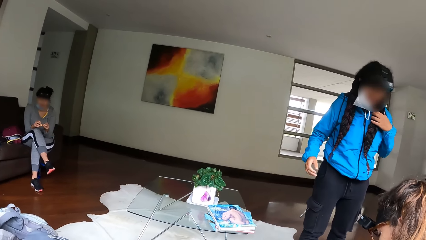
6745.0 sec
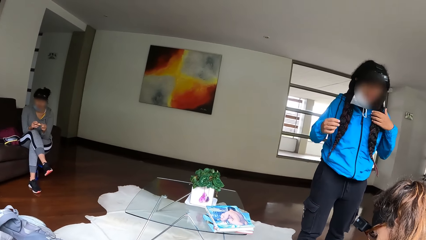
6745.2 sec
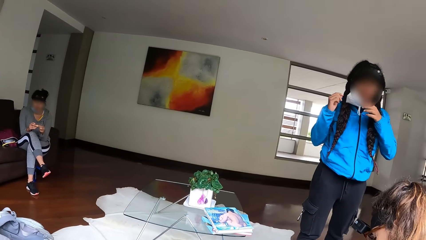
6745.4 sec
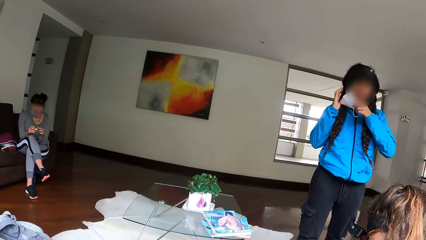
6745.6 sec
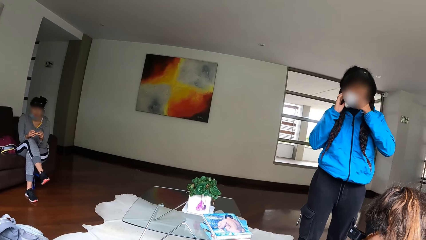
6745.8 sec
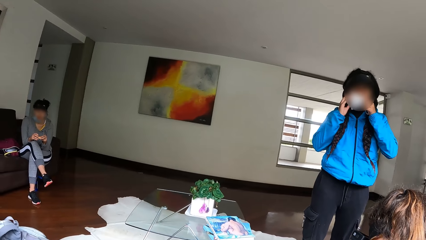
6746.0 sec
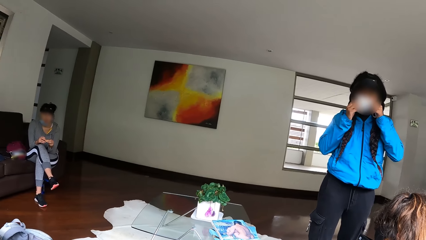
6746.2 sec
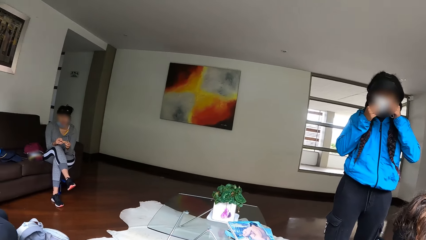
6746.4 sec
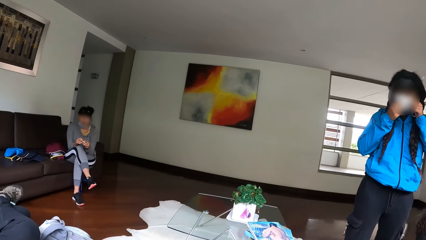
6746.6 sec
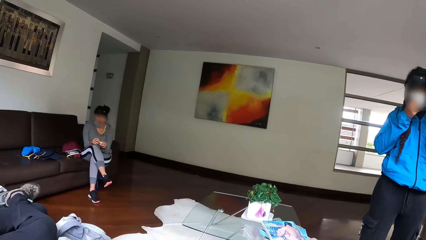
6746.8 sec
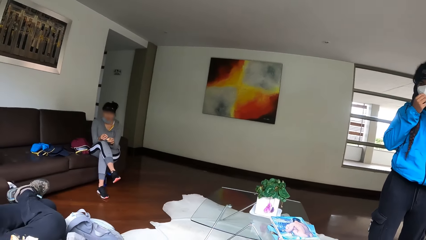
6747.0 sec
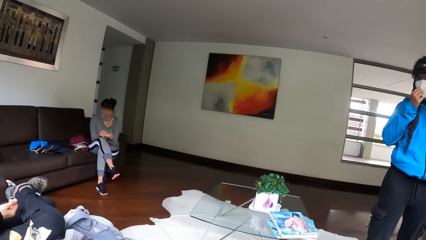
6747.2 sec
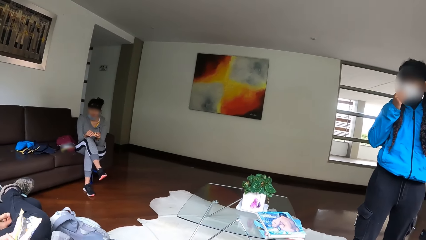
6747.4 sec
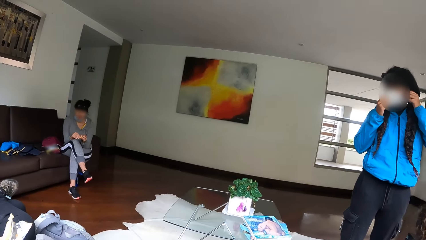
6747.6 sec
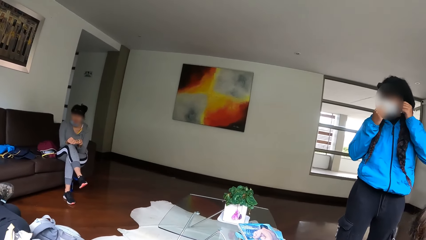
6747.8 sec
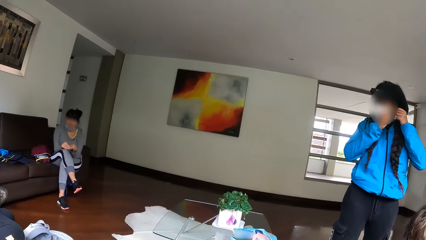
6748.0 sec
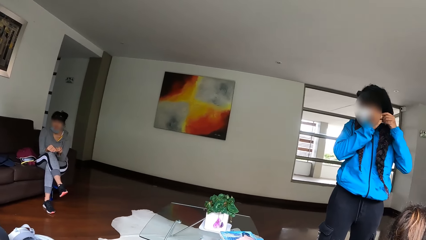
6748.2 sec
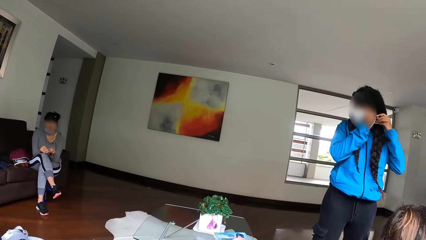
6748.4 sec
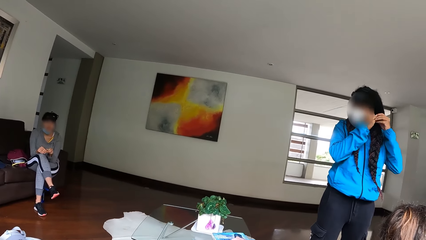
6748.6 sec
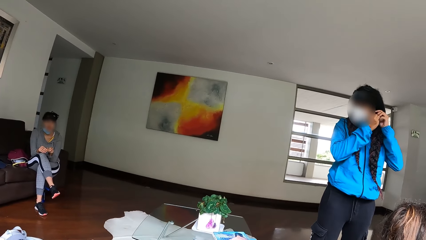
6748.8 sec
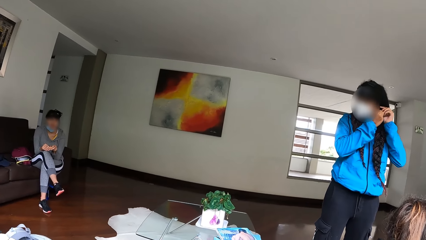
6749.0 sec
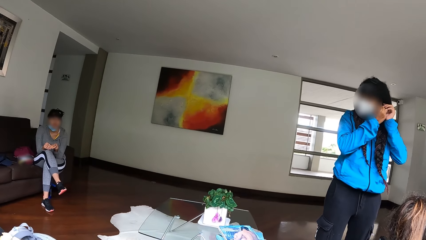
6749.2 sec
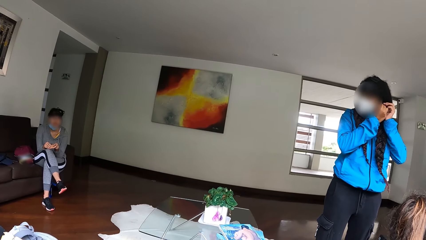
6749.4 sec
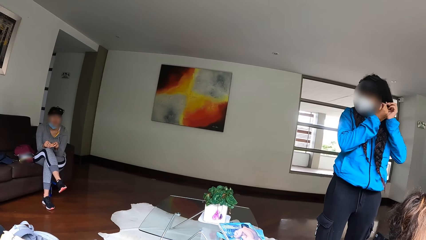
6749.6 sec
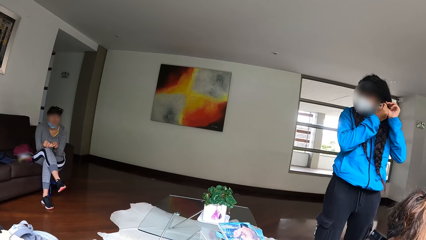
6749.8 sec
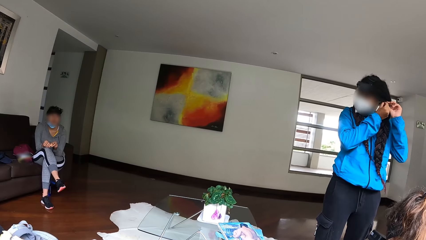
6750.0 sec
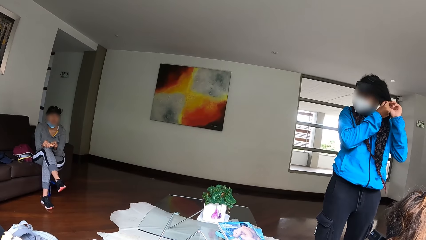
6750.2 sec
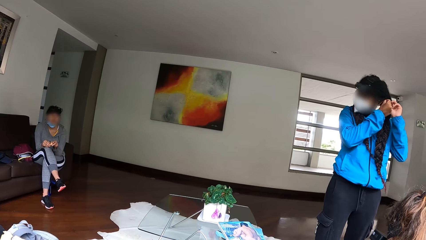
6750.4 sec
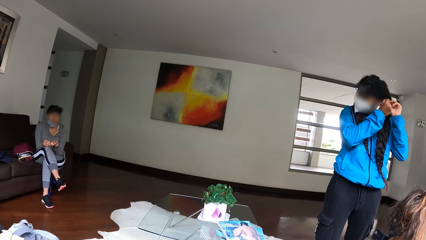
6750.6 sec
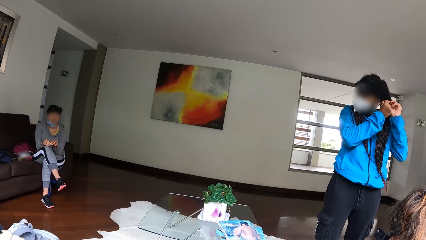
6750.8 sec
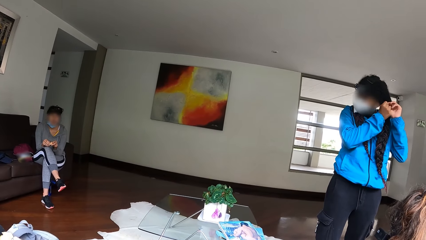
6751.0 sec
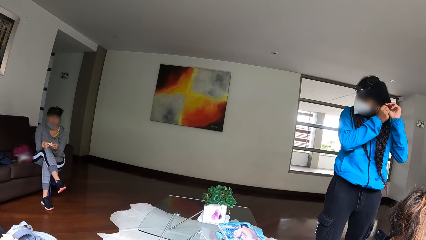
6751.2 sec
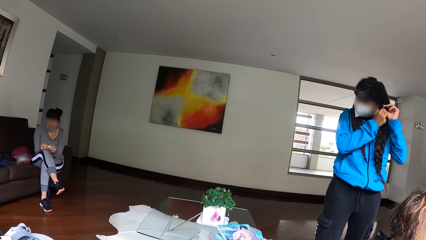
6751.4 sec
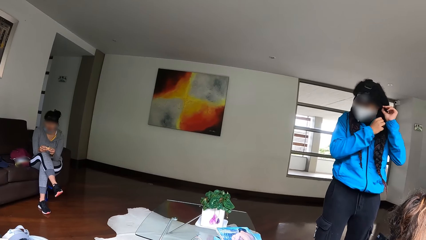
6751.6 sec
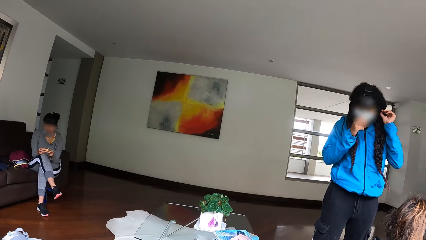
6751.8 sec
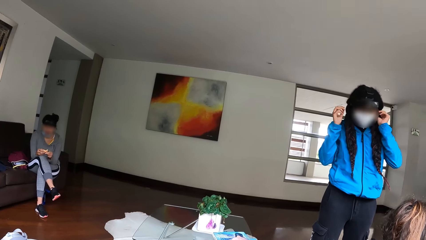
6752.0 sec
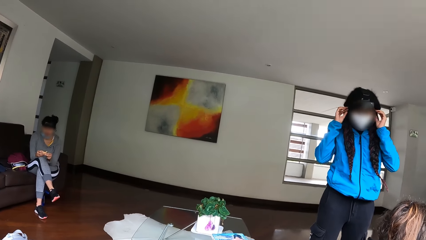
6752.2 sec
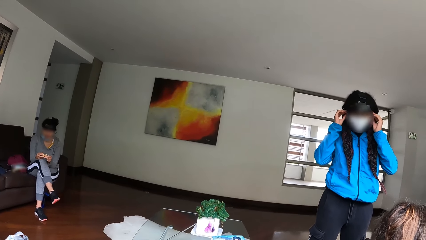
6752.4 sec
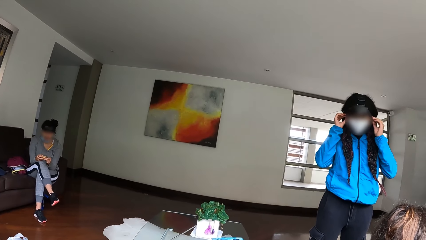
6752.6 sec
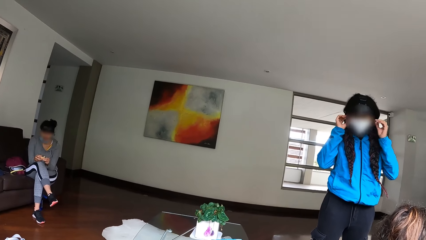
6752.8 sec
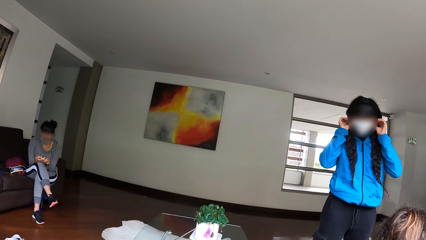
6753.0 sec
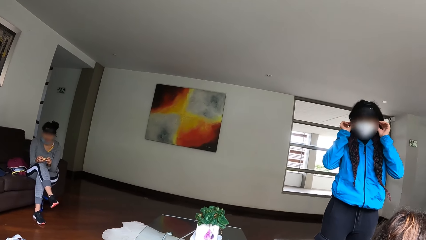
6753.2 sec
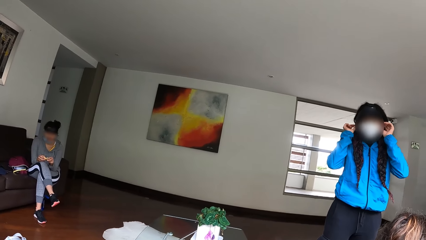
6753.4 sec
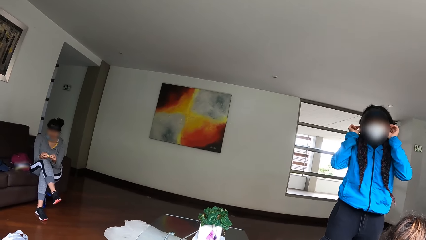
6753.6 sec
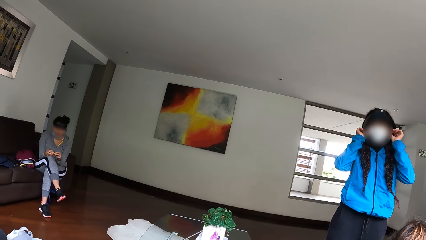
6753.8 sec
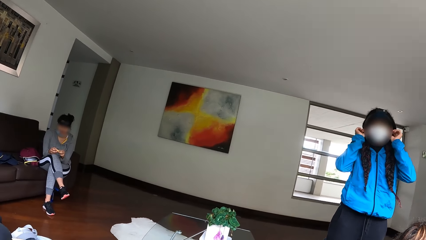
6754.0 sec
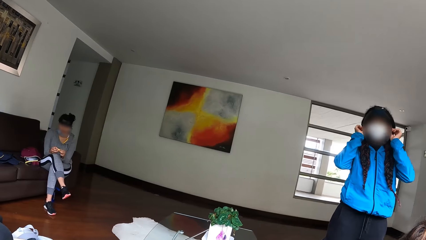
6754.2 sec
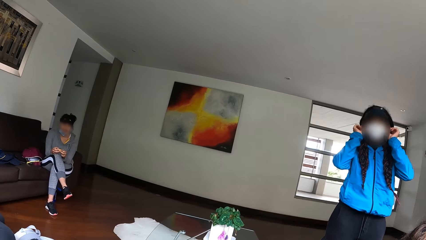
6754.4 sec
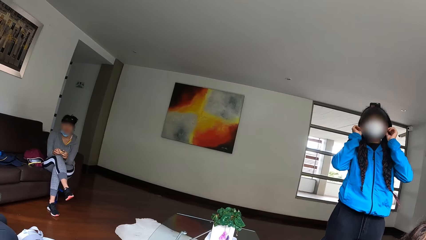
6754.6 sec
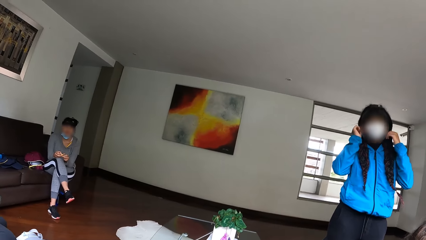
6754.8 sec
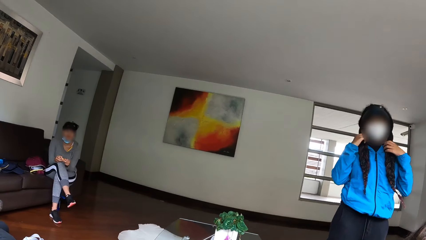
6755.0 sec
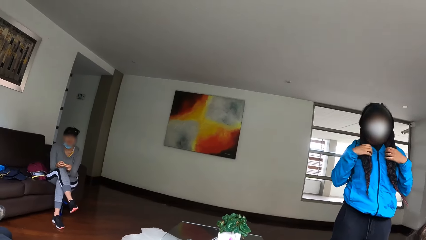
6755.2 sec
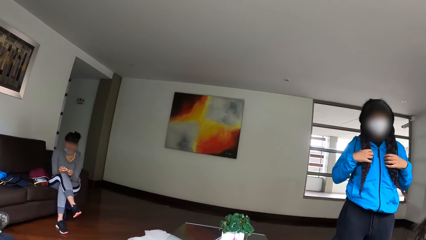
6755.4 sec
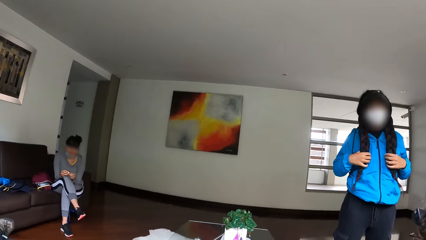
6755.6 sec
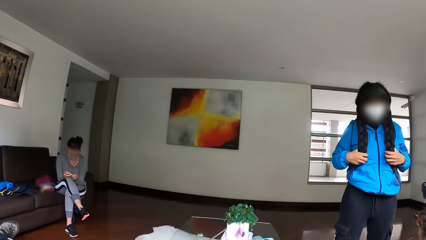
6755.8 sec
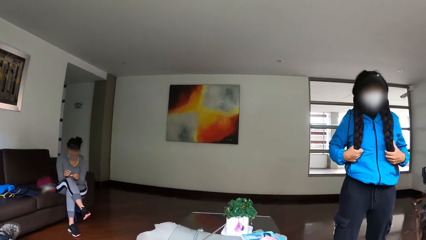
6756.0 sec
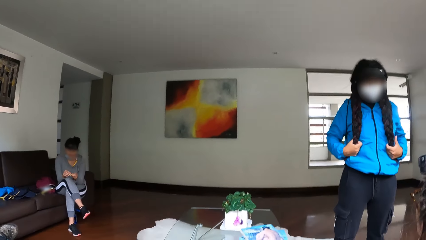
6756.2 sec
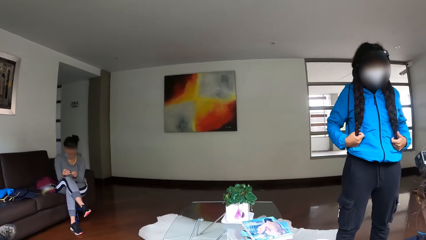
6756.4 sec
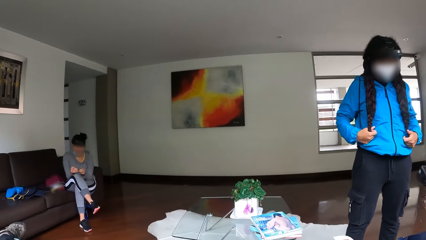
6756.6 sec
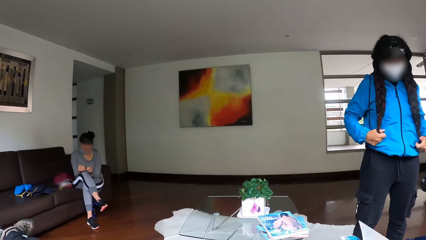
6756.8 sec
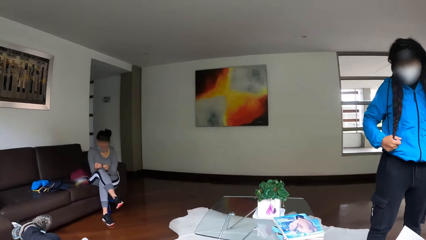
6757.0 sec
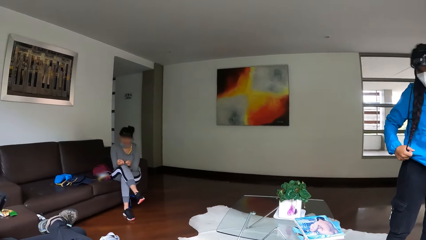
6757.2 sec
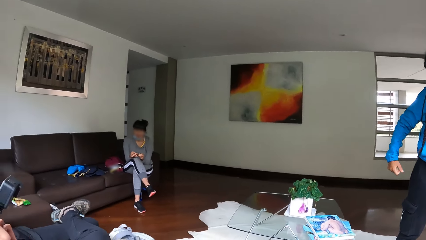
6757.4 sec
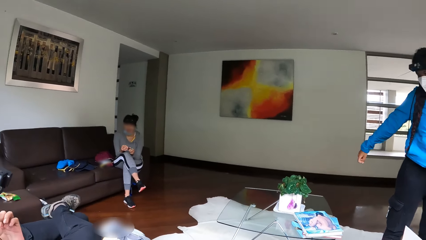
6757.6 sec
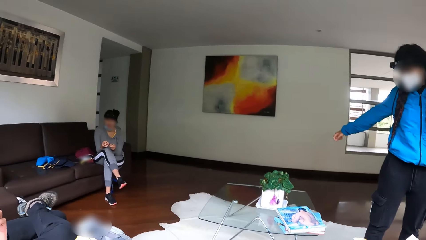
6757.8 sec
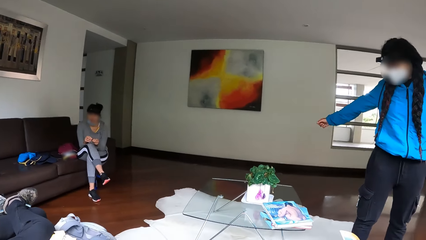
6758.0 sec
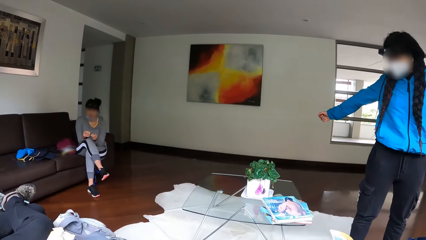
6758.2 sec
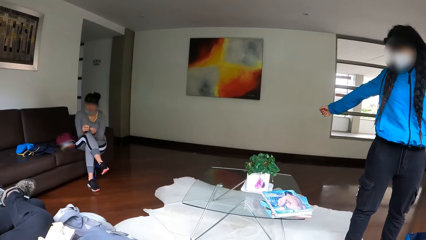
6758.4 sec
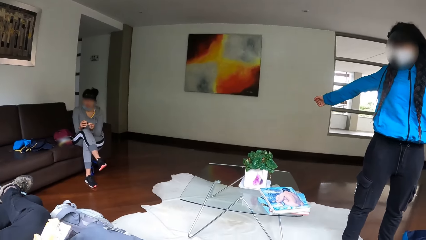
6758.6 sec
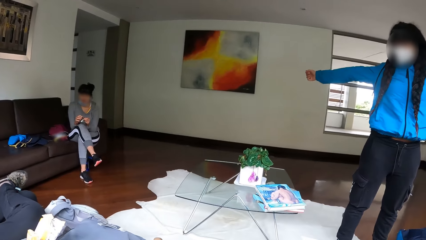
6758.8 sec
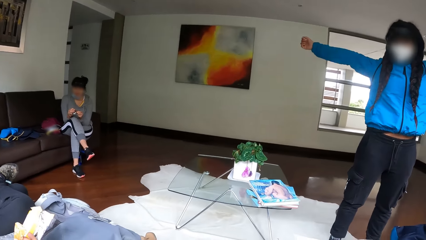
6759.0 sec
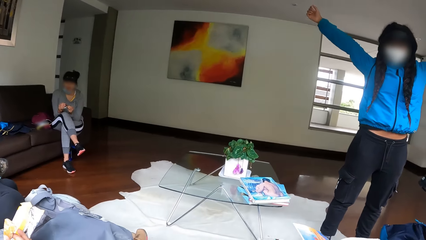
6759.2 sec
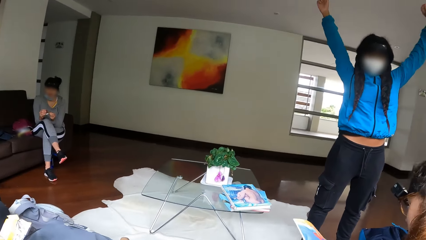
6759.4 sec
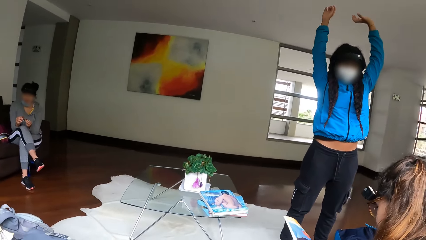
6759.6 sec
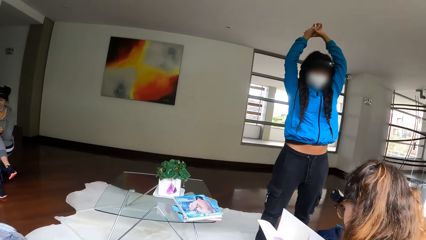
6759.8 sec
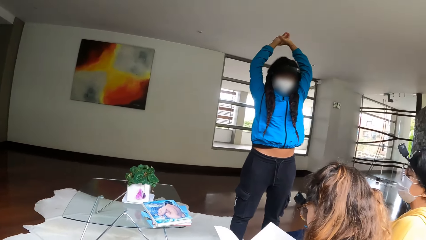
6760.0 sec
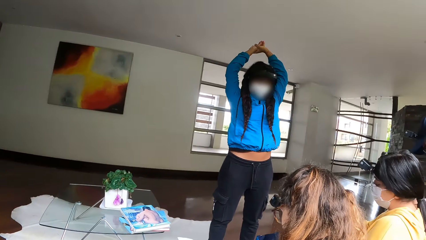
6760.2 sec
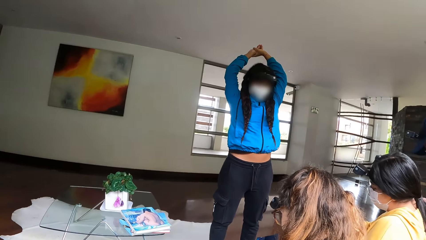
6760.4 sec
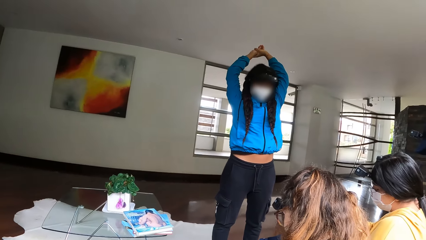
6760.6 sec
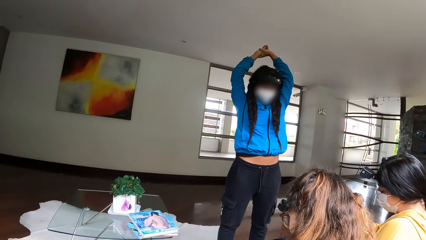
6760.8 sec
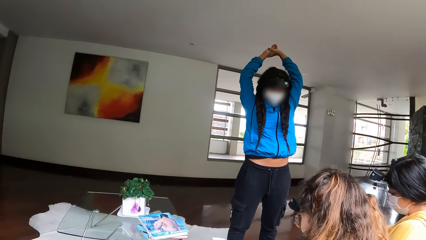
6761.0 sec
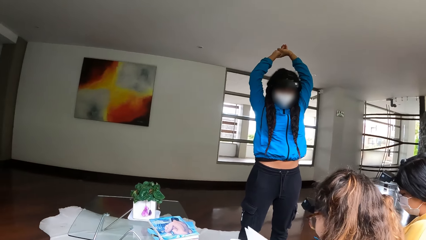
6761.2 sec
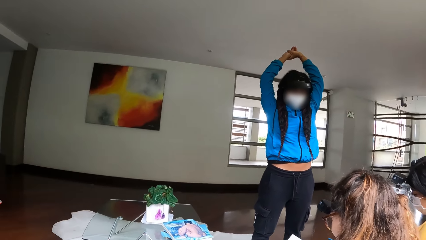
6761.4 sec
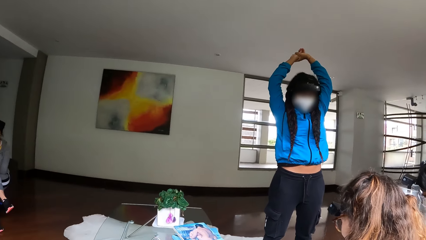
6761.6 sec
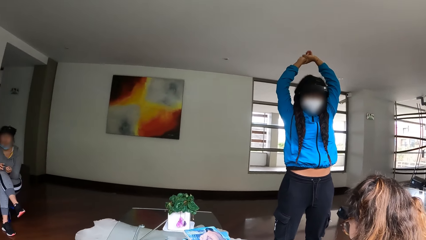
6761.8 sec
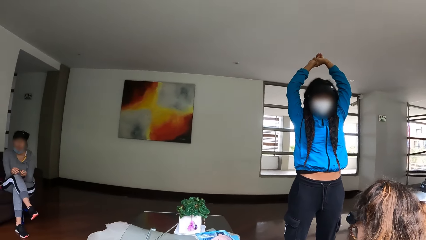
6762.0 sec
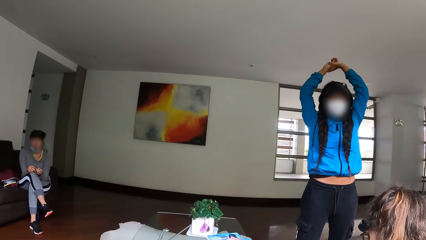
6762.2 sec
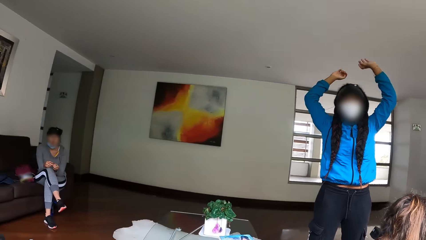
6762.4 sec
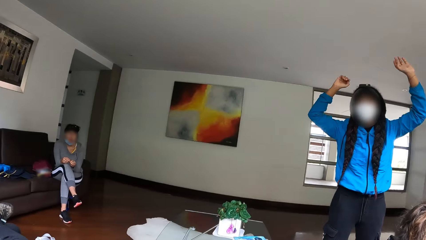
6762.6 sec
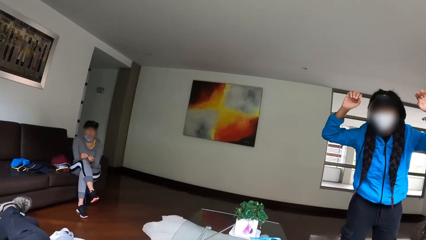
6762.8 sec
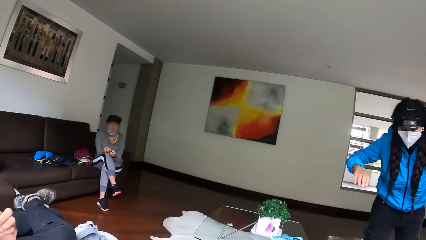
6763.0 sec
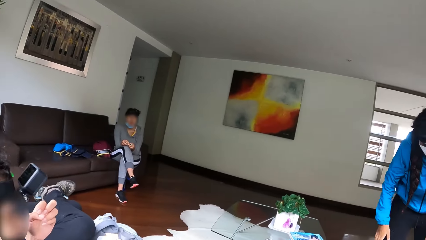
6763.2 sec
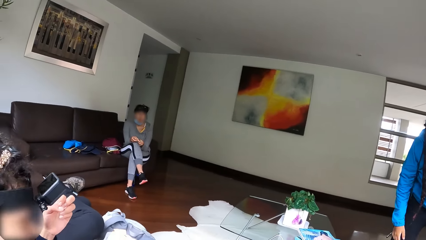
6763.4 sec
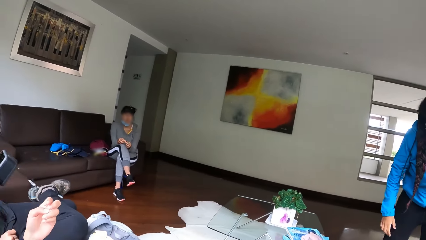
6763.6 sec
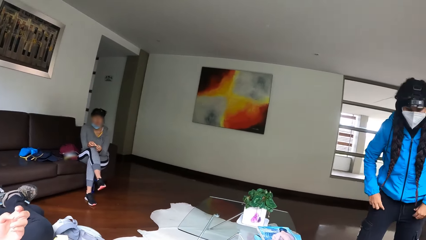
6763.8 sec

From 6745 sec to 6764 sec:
A woman puts on her nose mask with both hands. The woman adjusts the face mask. The woman touches the hair. The woman stretches the body.
